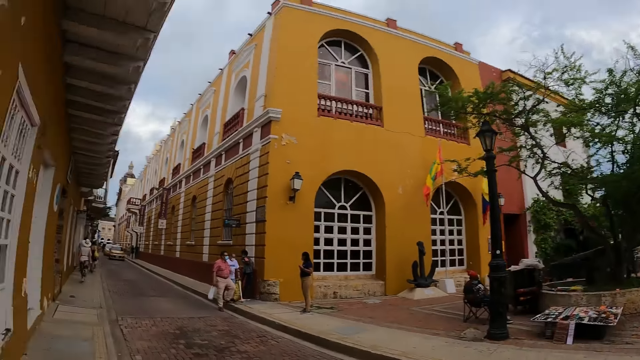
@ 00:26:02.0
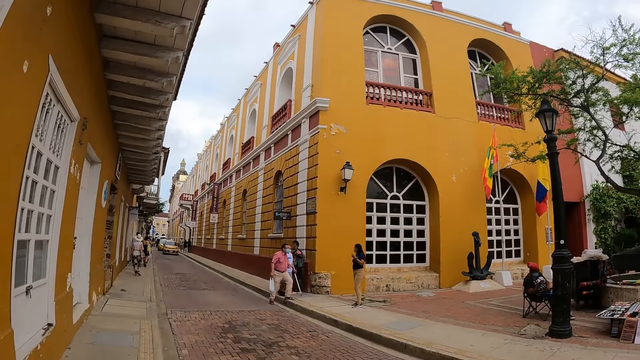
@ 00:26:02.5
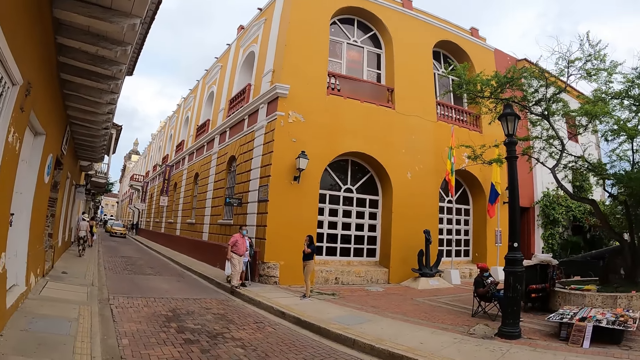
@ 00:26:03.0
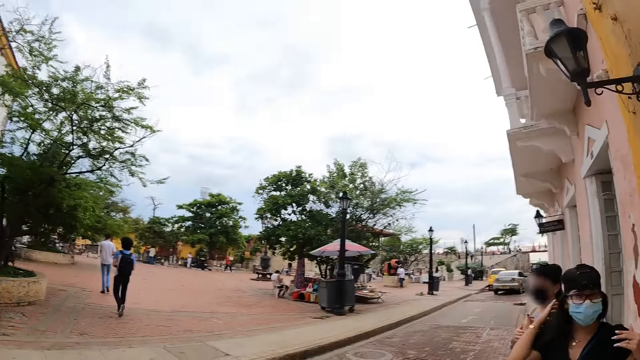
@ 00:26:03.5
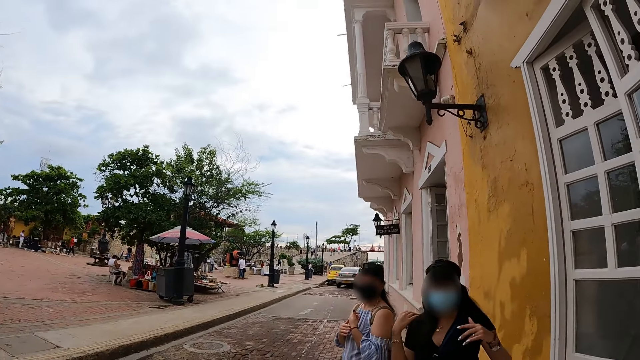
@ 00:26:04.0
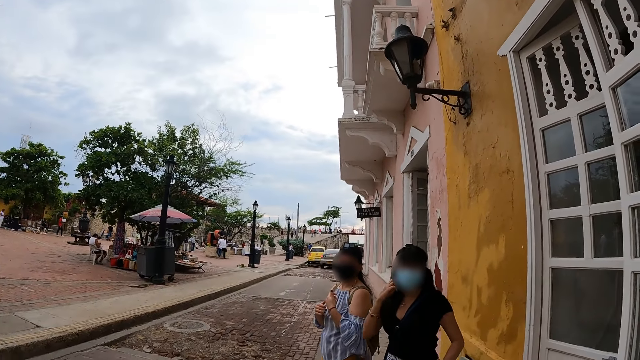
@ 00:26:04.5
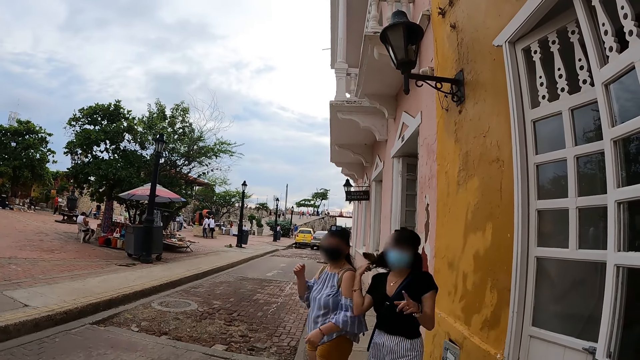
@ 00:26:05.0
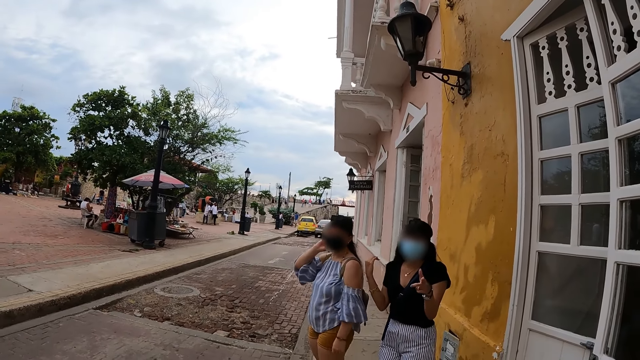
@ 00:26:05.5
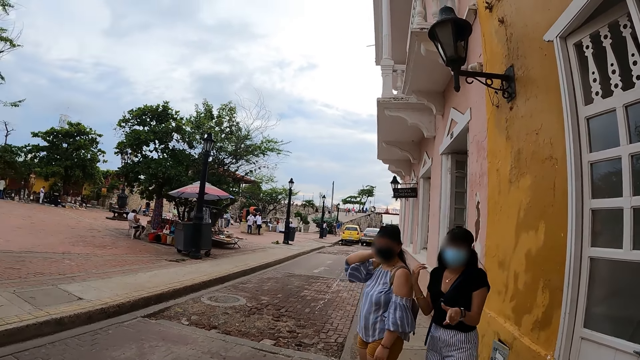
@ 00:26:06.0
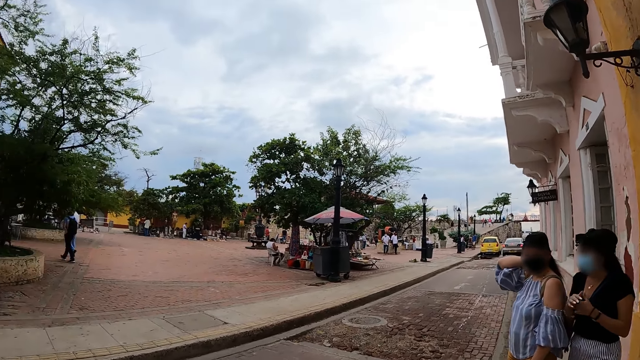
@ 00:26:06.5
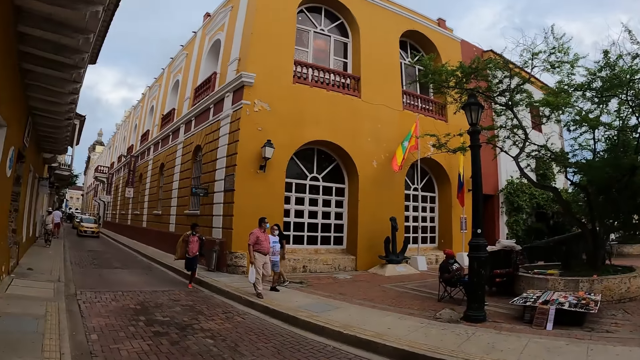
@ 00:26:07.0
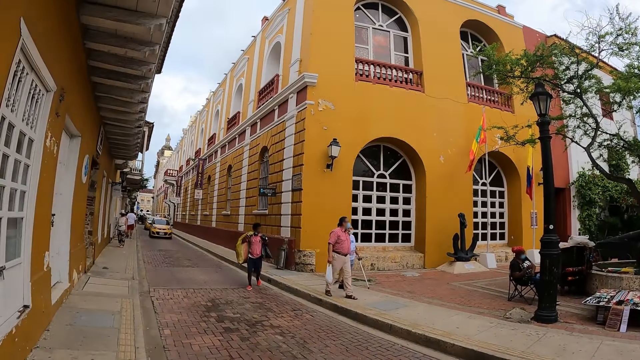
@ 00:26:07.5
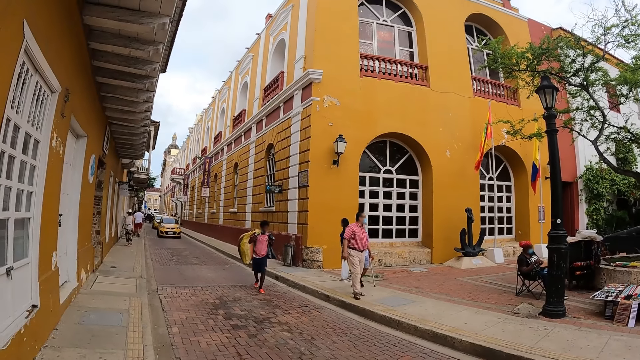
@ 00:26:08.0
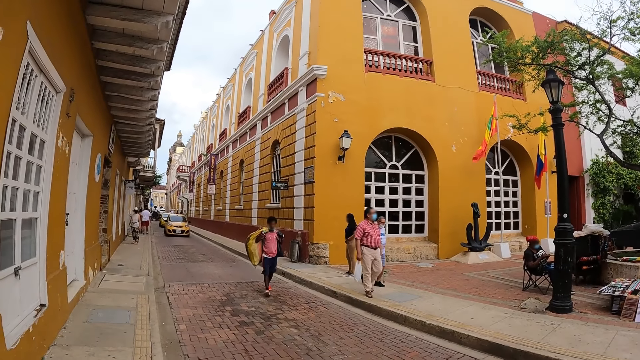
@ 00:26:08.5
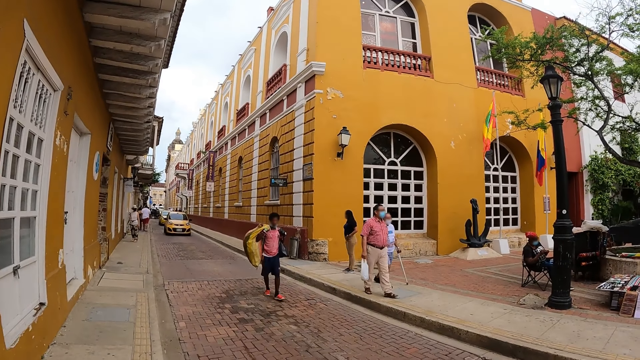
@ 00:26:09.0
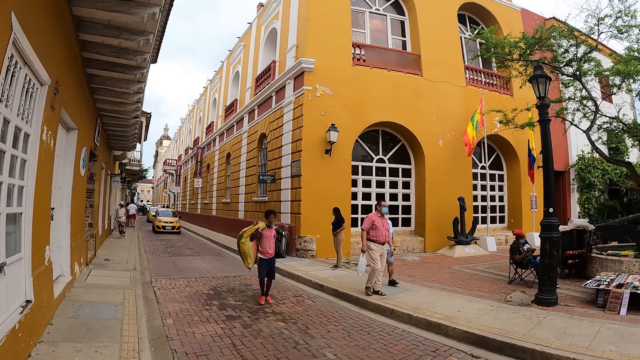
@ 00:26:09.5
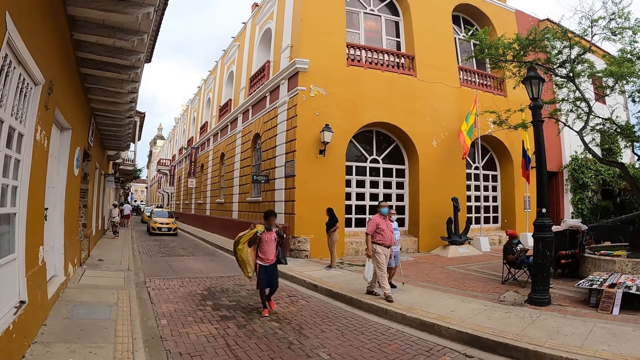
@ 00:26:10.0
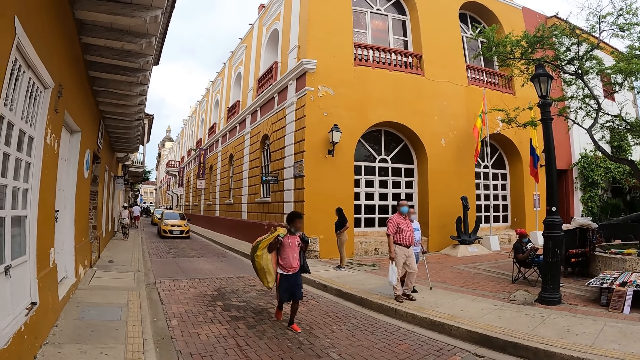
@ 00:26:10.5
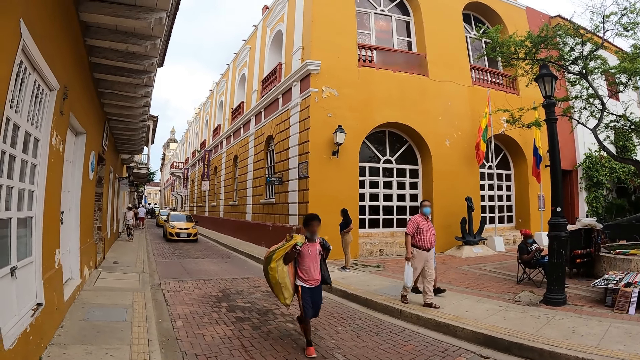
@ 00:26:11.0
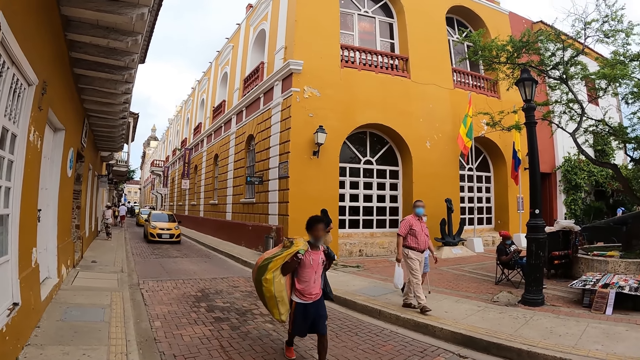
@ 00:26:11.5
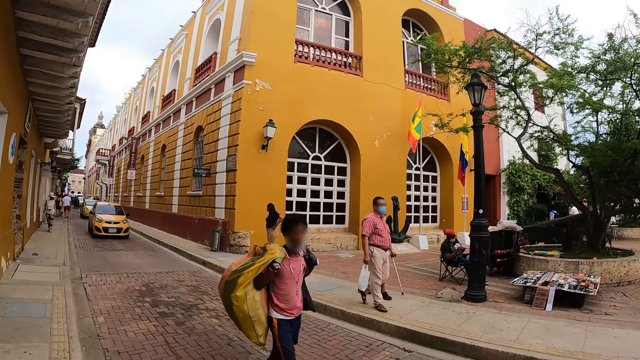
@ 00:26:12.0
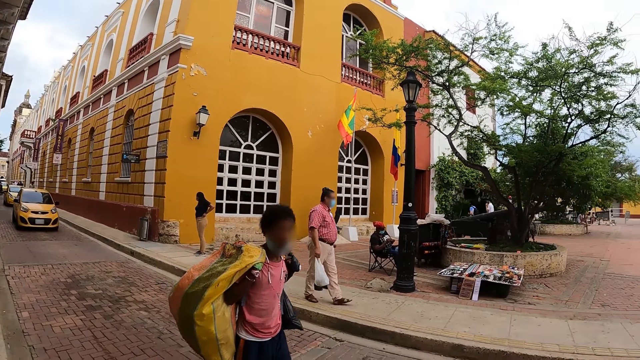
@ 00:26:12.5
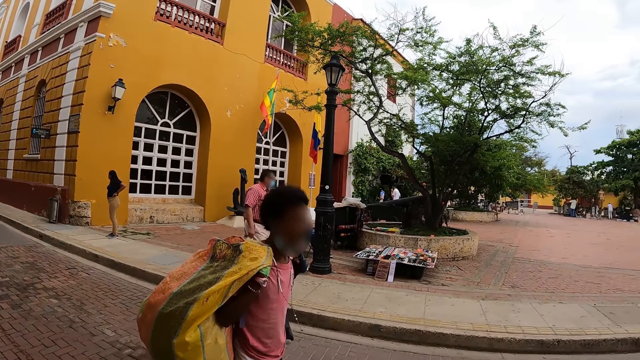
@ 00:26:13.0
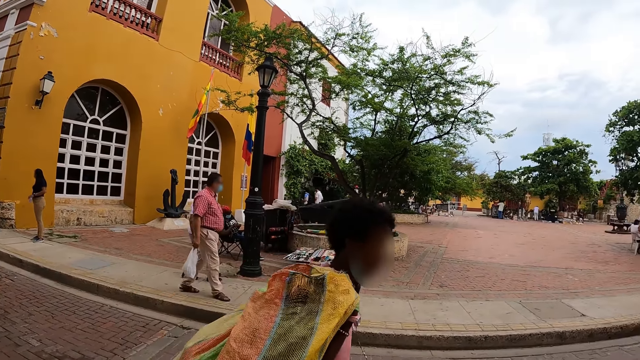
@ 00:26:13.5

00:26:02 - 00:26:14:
The camera wearer looks around the road.

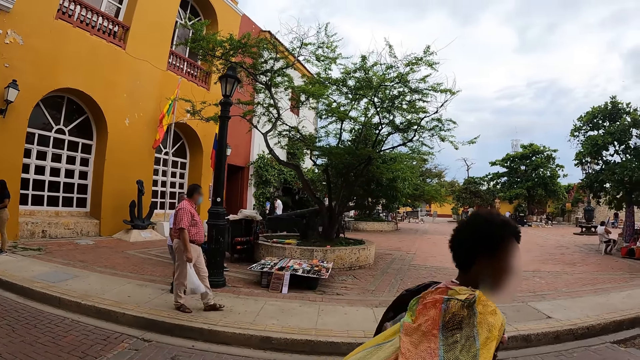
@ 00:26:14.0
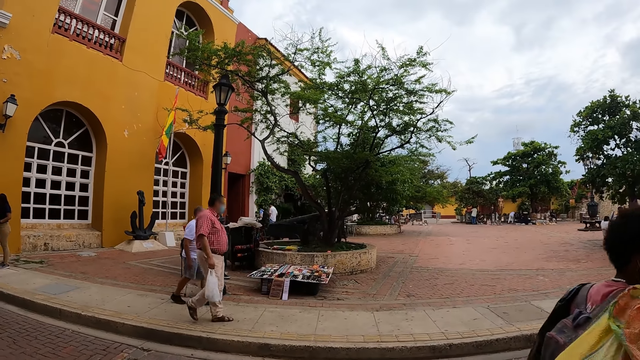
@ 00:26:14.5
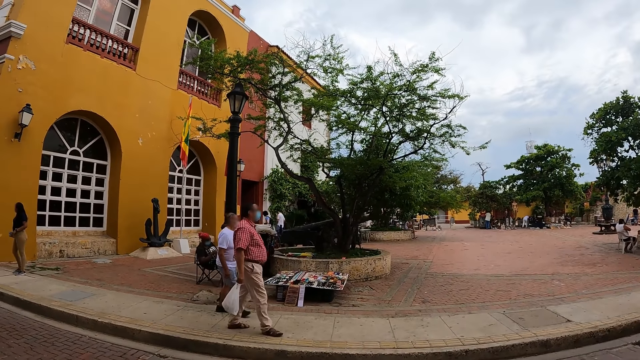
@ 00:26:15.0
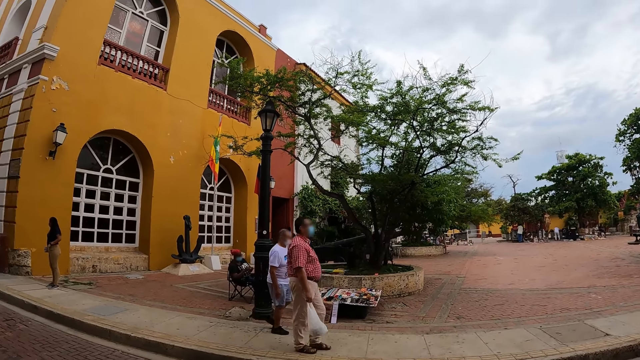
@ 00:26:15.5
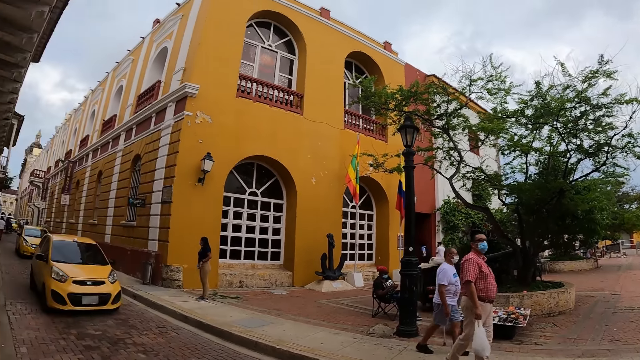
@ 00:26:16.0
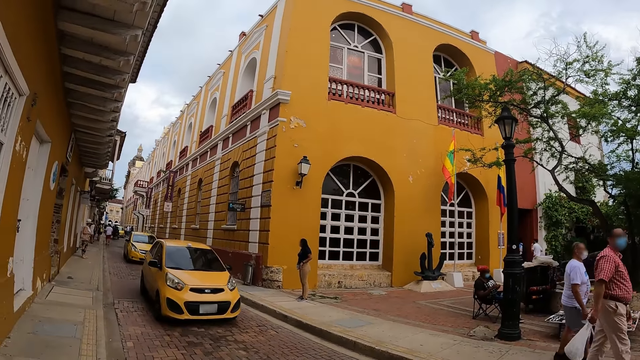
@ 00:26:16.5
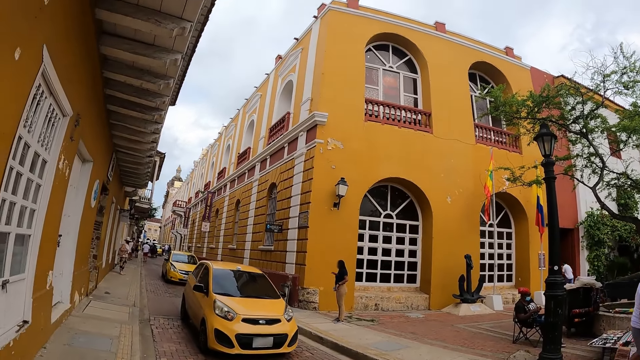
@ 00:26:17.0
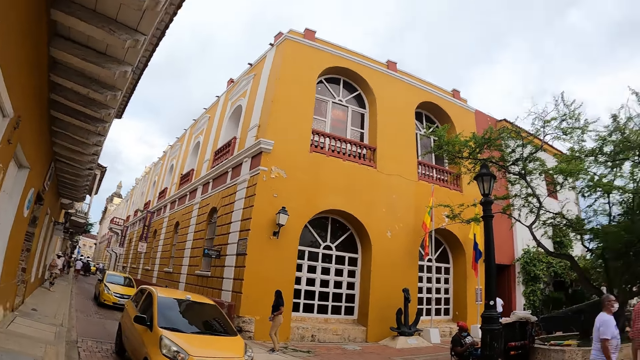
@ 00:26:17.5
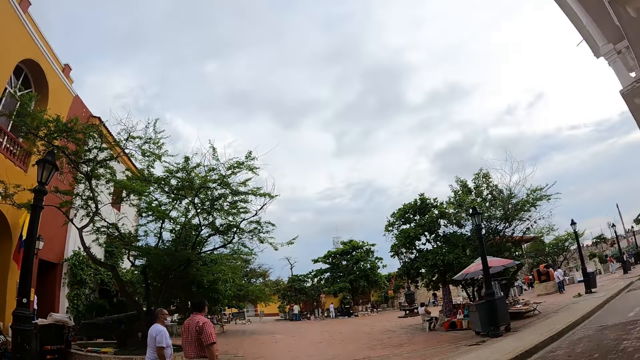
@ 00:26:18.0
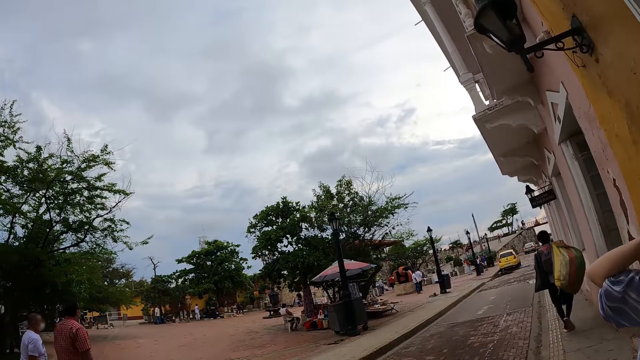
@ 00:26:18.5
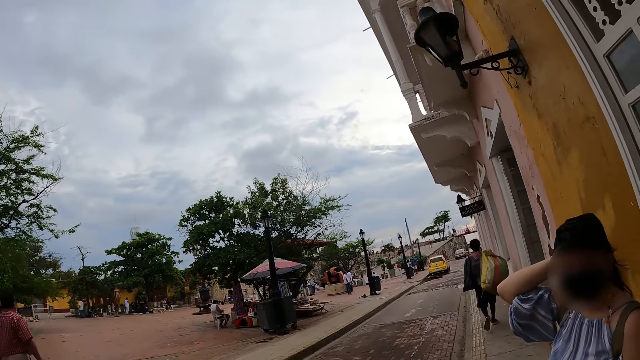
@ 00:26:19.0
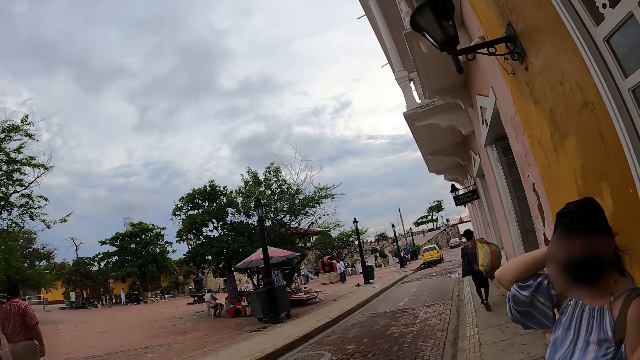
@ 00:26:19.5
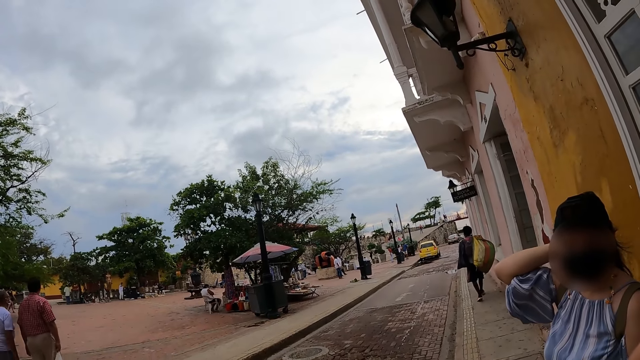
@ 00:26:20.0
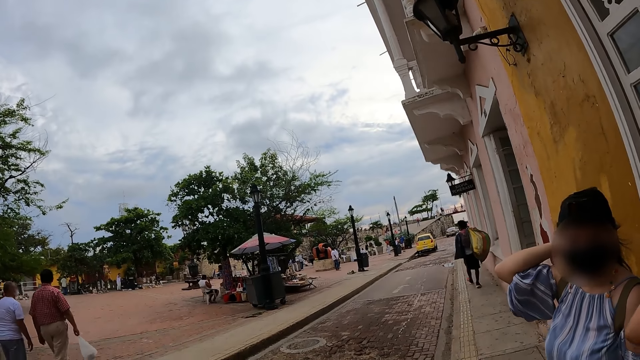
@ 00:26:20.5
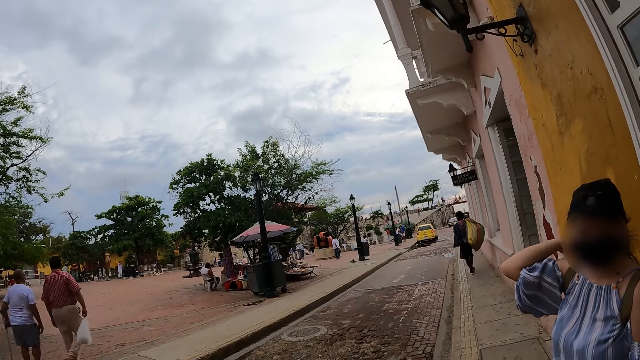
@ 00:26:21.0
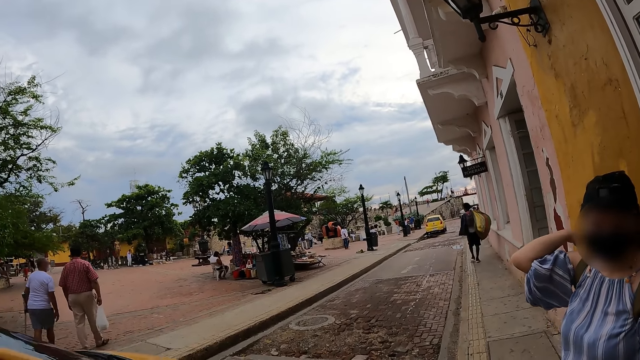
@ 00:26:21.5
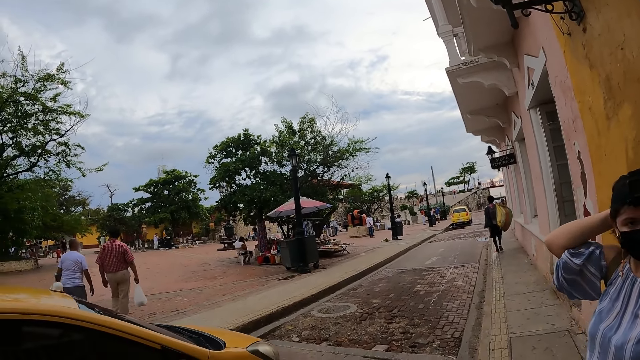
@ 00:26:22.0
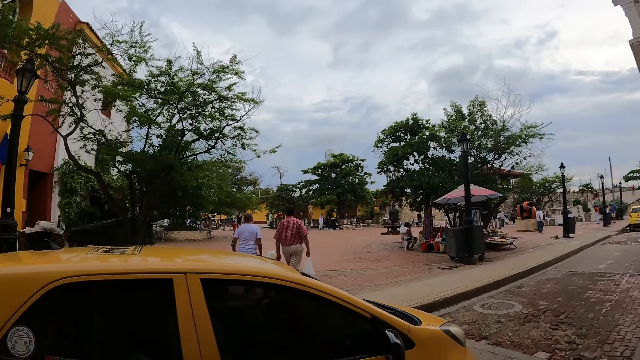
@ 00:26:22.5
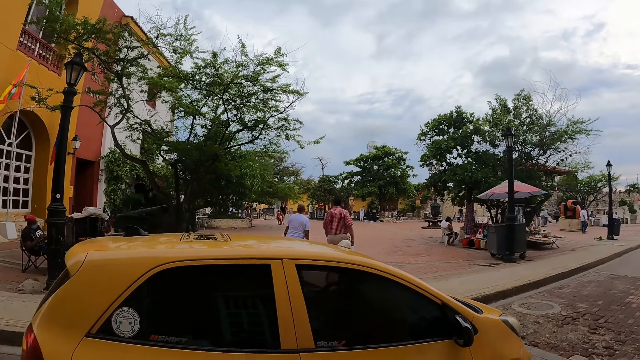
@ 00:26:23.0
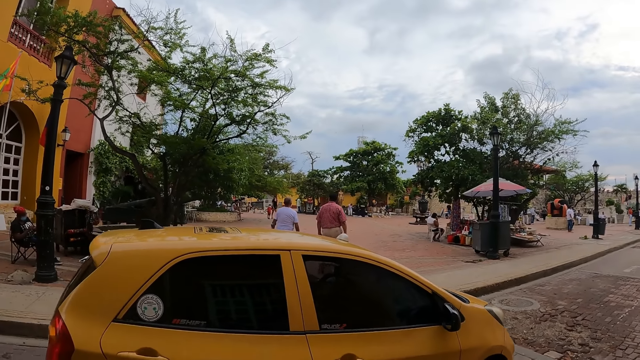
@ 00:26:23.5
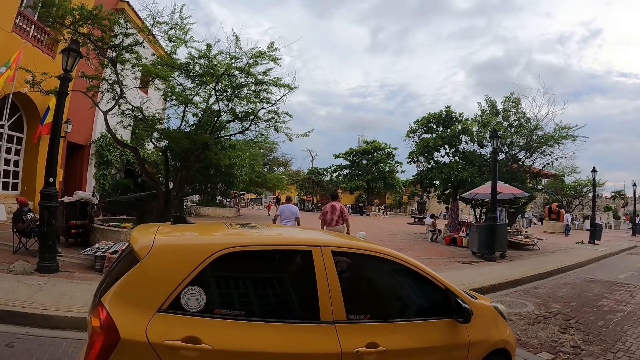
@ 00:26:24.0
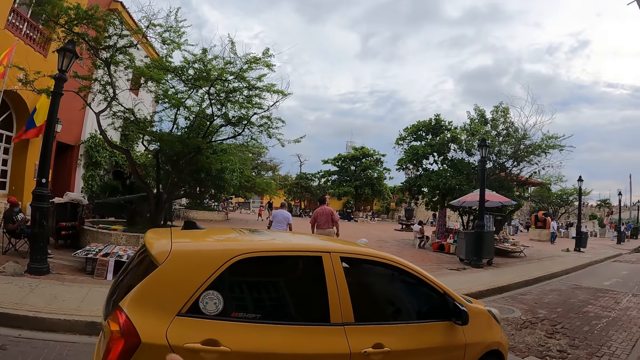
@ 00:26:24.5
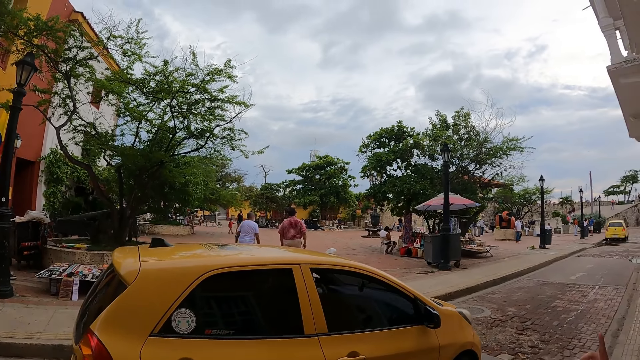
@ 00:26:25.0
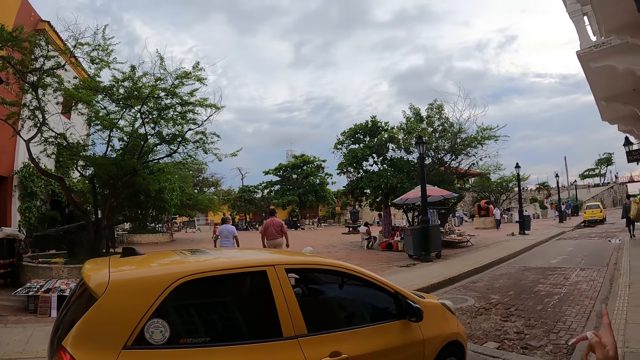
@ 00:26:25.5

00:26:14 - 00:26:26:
The camera wearer looks at a woman. They look around the compound. They look at a vehicle.
